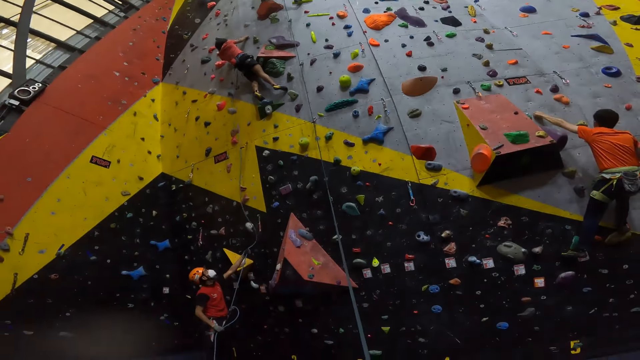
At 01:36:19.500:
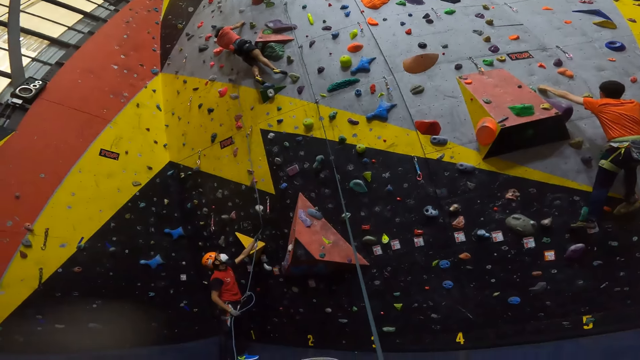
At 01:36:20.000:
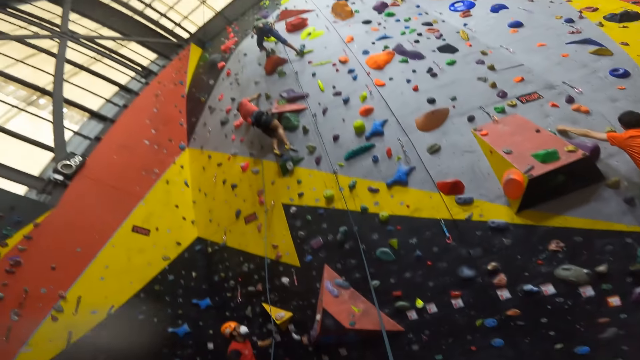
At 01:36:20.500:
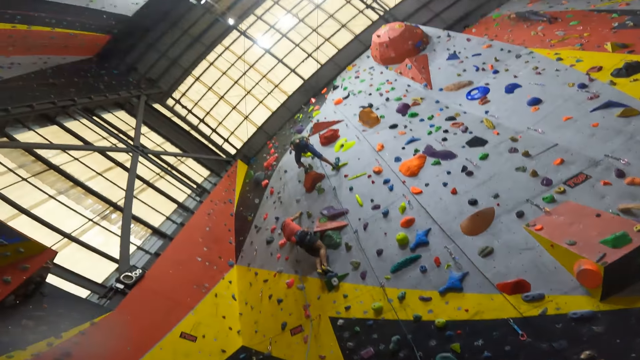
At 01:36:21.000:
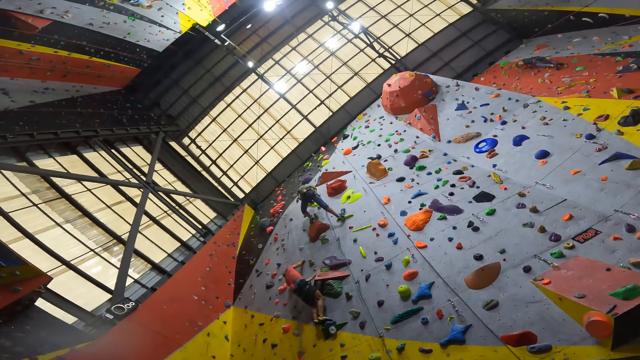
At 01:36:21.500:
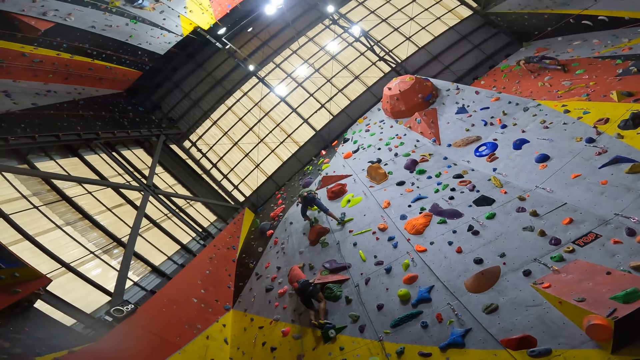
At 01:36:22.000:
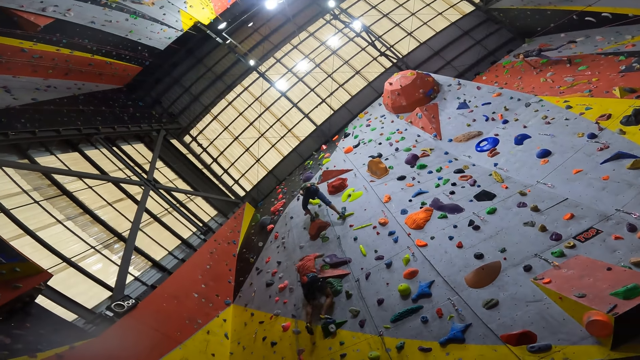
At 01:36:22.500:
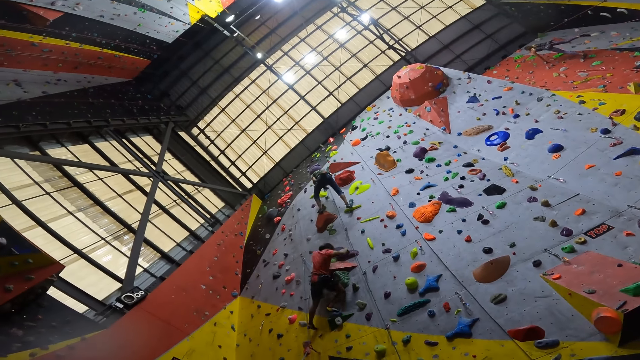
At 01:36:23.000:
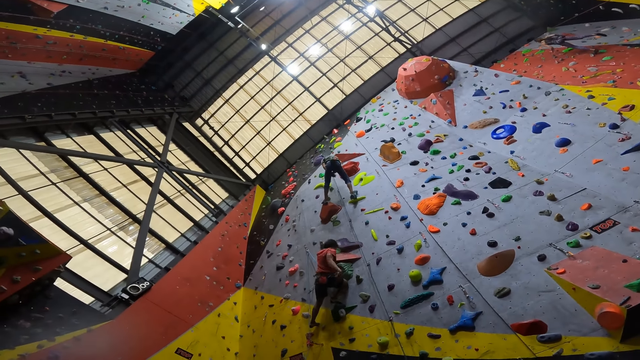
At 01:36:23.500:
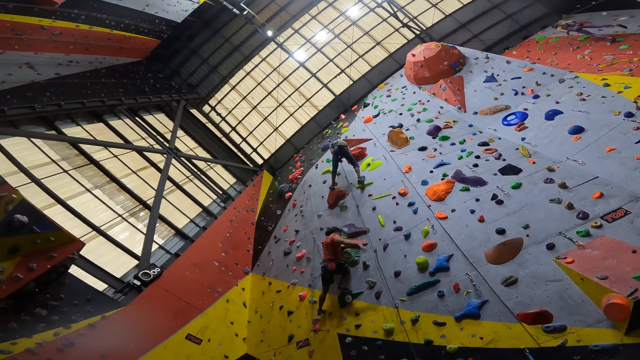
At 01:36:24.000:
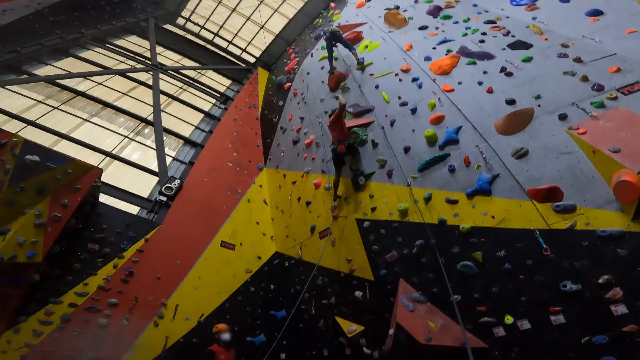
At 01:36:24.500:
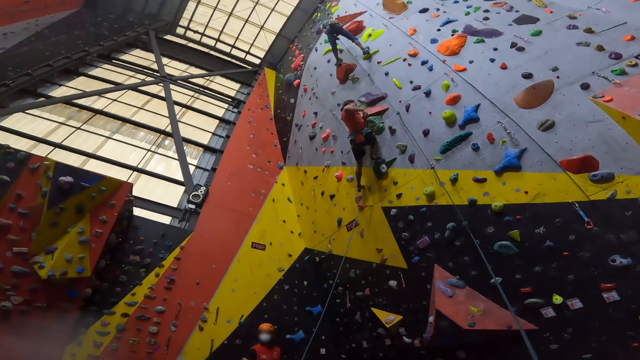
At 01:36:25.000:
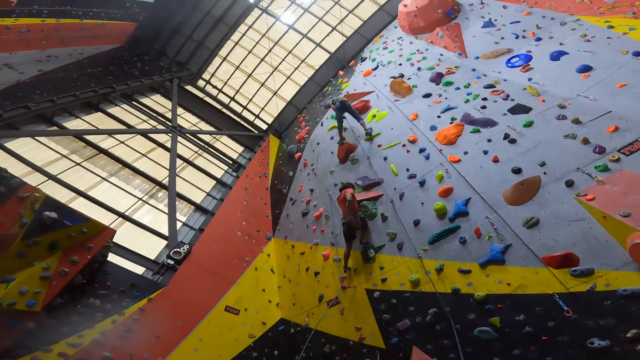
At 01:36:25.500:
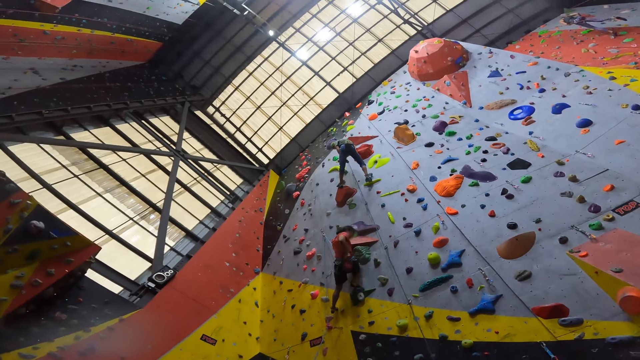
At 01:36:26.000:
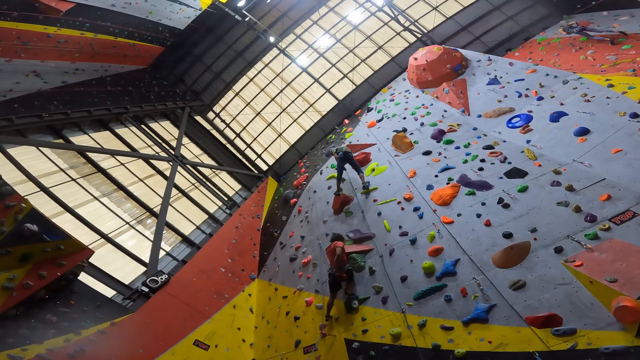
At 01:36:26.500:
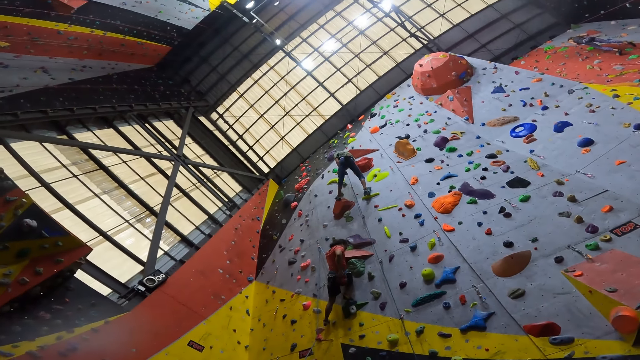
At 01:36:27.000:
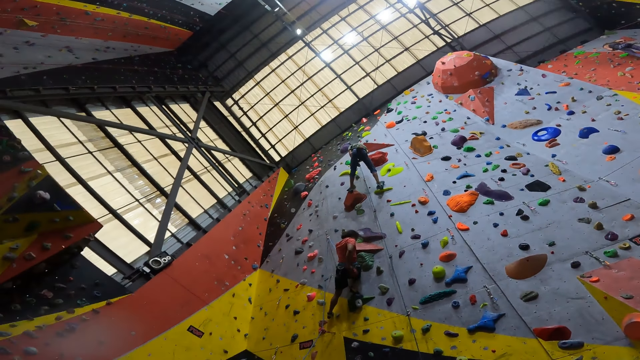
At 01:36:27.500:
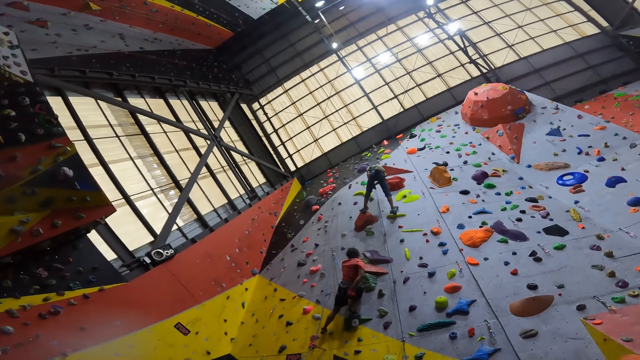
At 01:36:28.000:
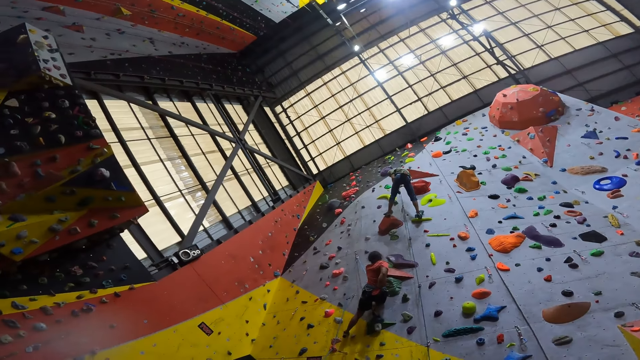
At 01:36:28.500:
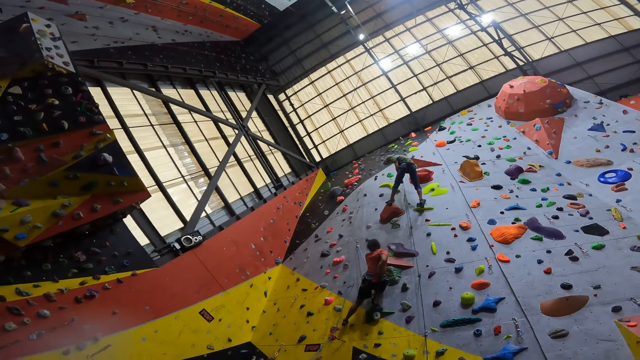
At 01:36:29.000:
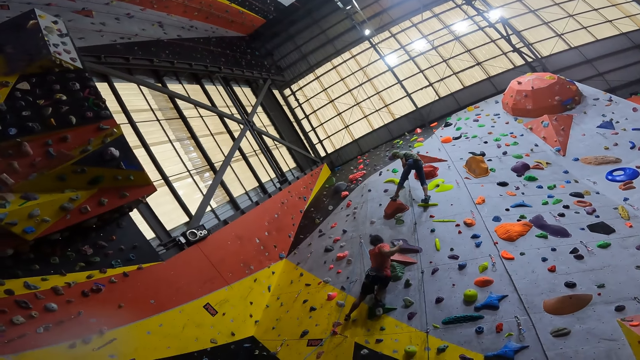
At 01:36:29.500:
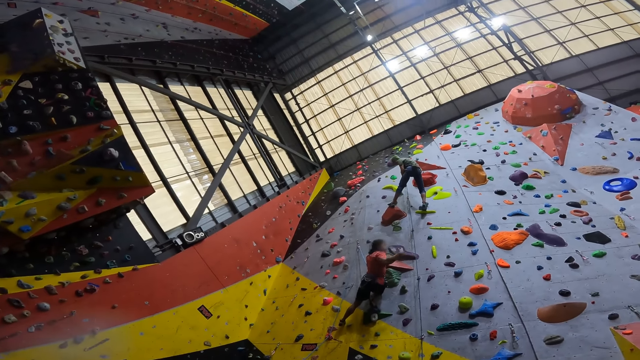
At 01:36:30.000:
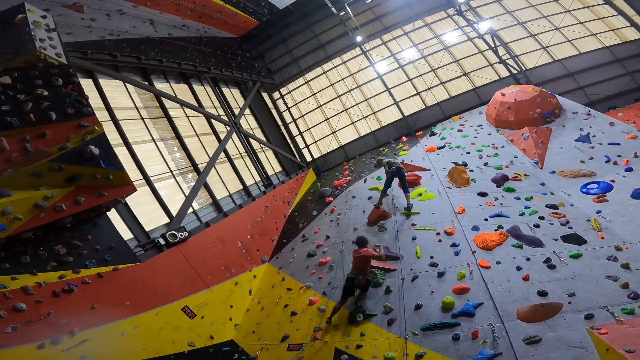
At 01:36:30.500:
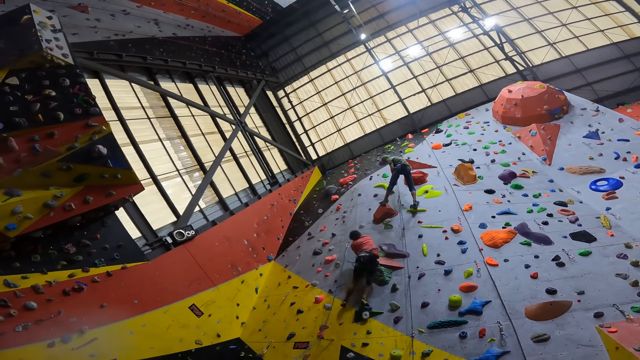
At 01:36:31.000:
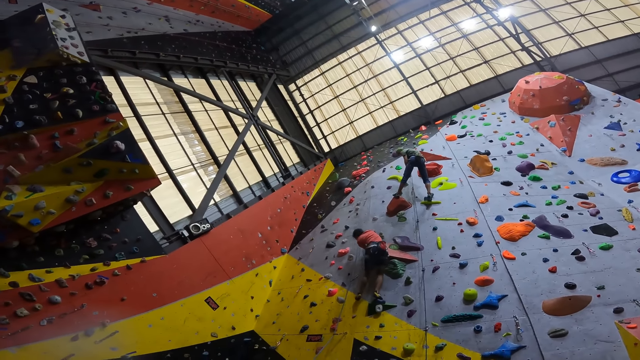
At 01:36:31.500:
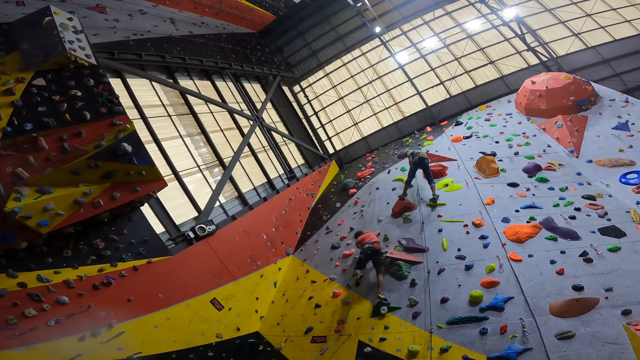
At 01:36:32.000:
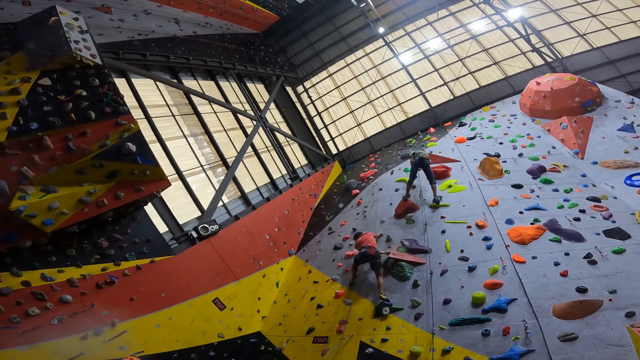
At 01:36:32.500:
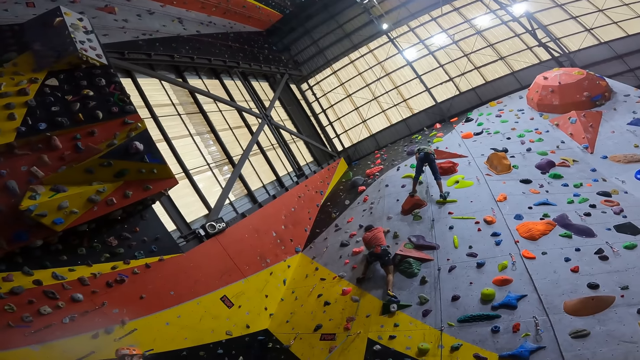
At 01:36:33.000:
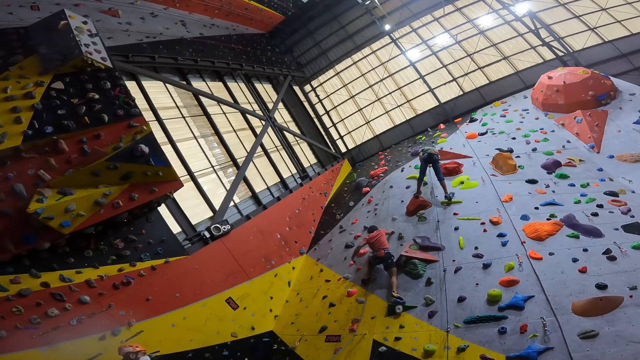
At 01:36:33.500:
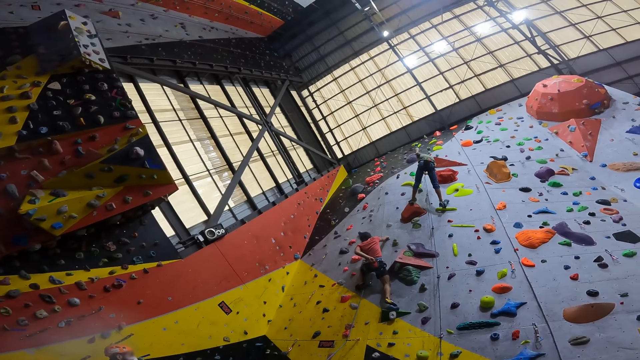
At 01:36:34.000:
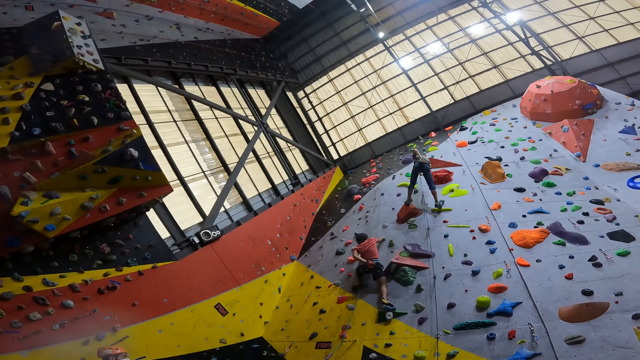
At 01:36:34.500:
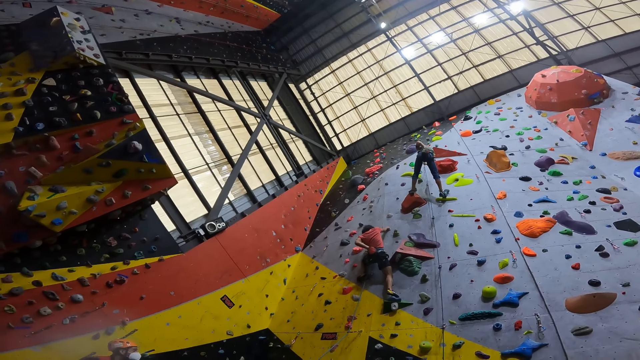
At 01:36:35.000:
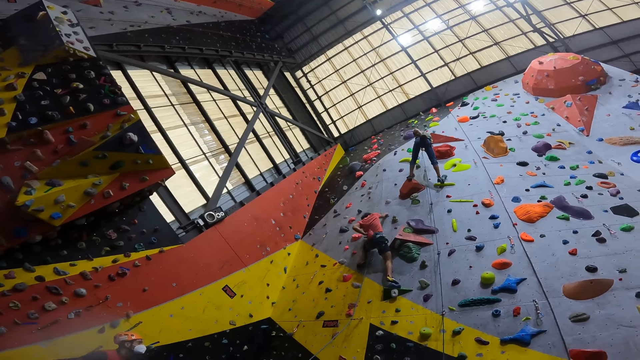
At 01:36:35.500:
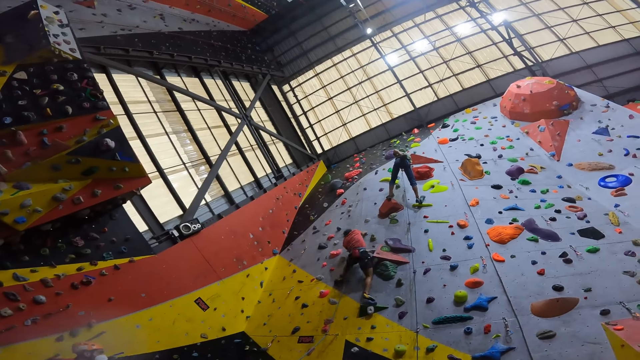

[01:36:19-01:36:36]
A person shakes the right hand. The person climbs the climbing wall.

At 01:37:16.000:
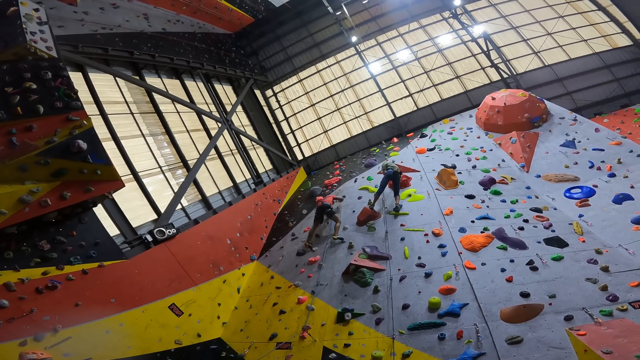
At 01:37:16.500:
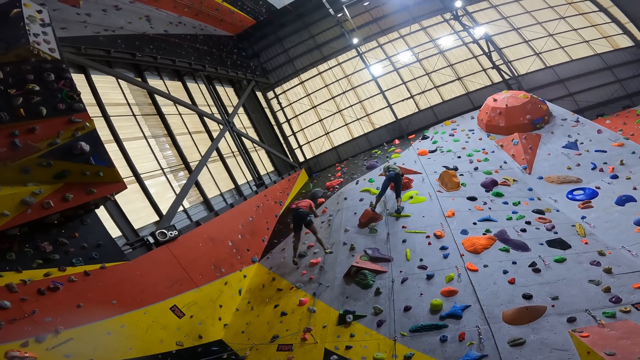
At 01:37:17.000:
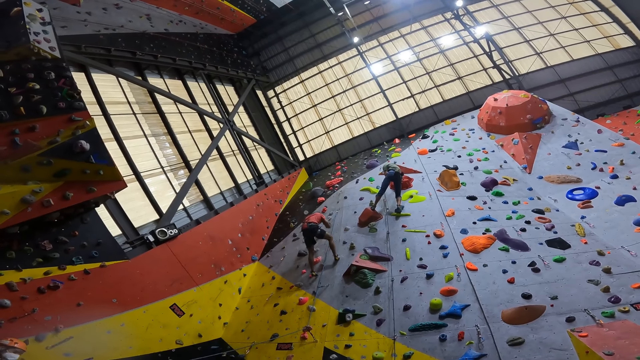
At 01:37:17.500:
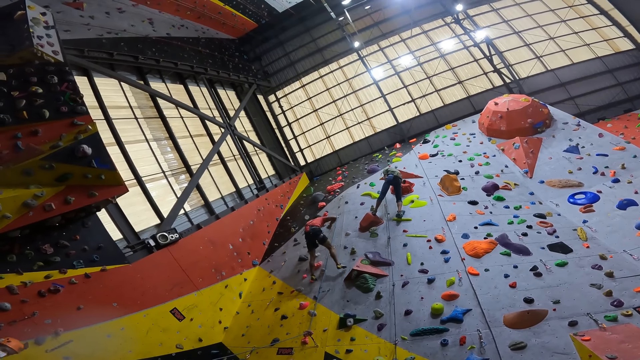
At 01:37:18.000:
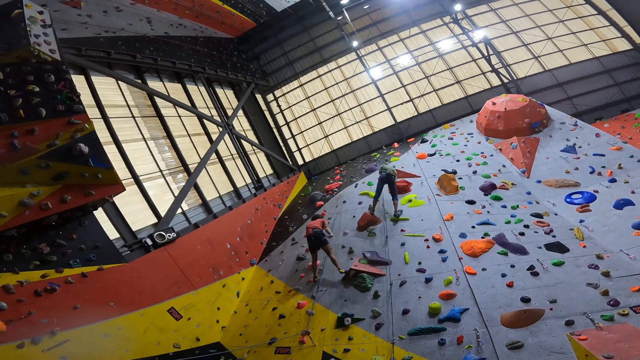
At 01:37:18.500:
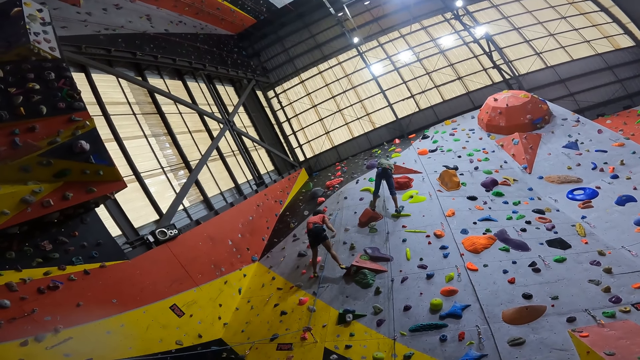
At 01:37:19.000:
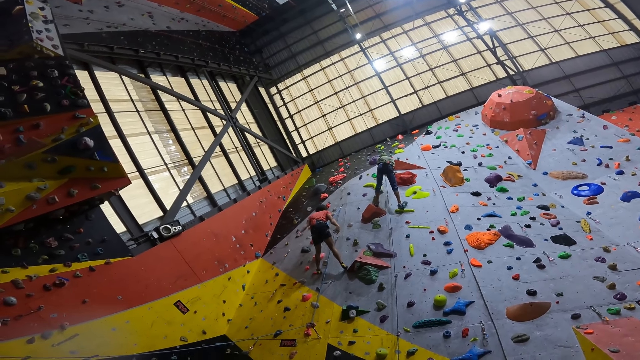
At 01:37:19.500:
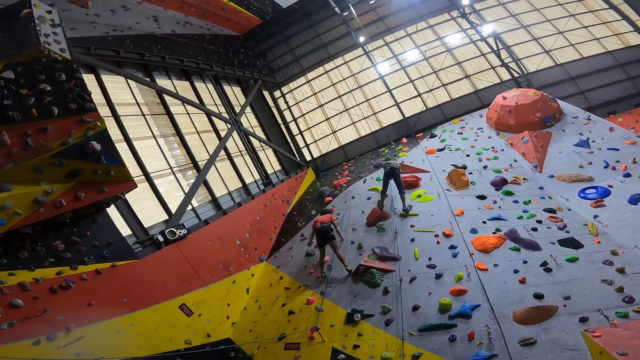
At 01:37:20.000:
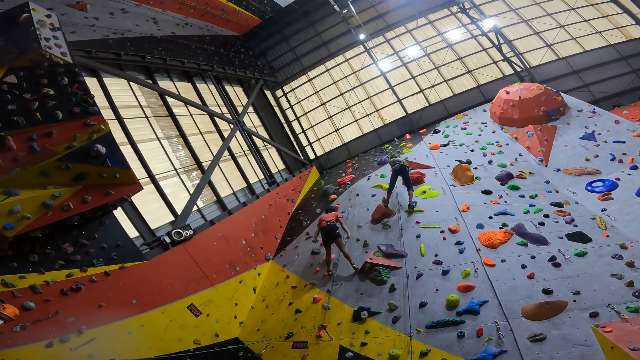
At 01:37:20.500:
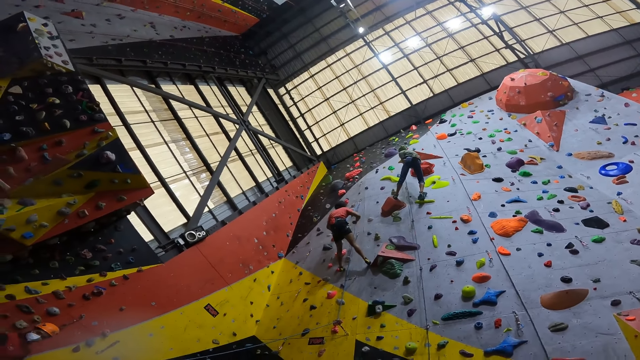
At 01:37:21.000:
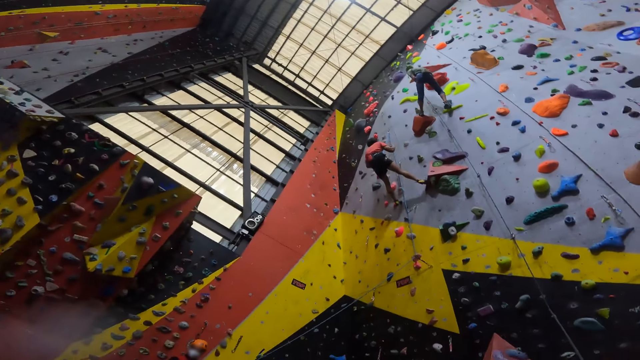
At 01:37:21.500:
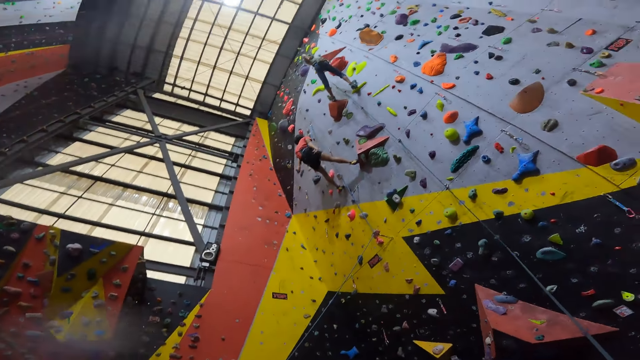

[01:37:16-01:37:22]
A person shakes the hands.
